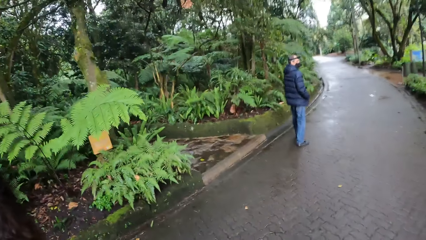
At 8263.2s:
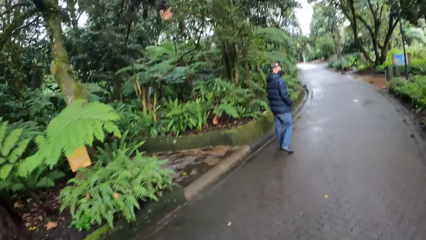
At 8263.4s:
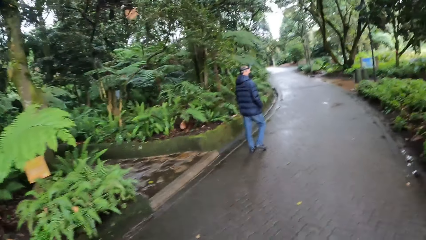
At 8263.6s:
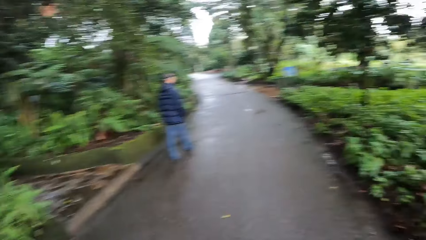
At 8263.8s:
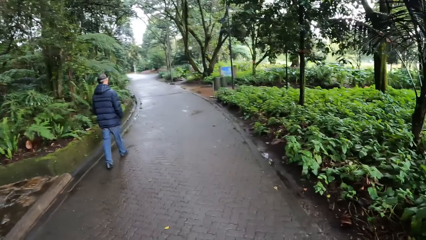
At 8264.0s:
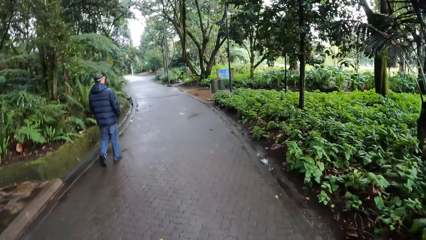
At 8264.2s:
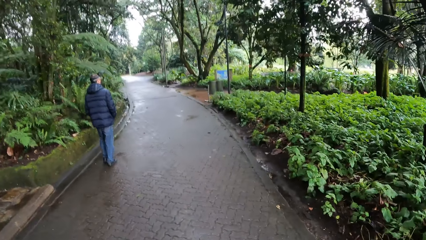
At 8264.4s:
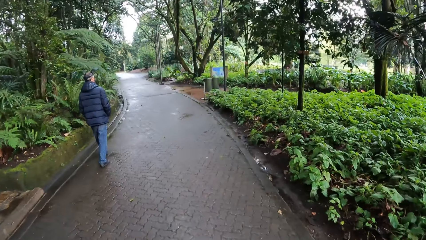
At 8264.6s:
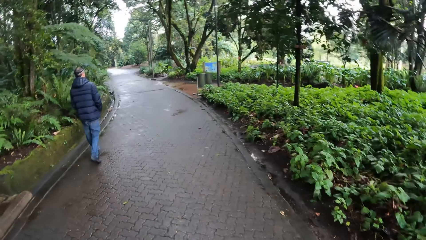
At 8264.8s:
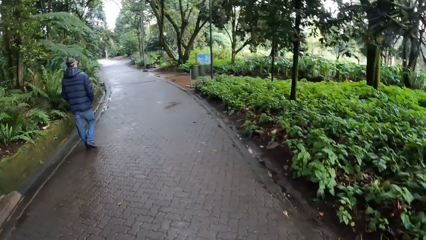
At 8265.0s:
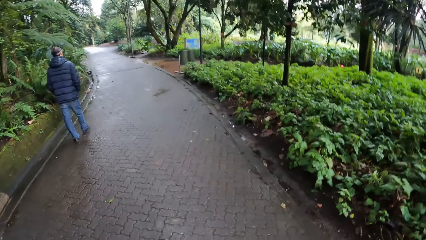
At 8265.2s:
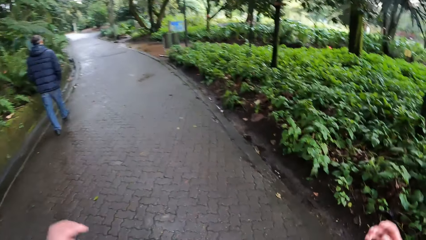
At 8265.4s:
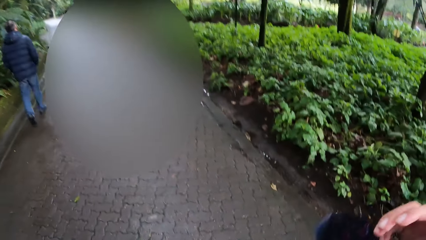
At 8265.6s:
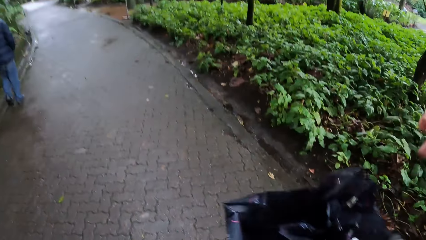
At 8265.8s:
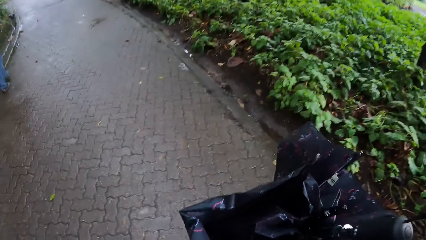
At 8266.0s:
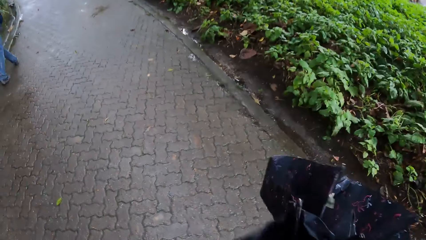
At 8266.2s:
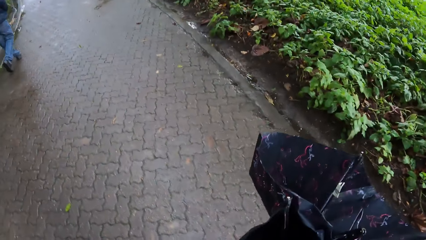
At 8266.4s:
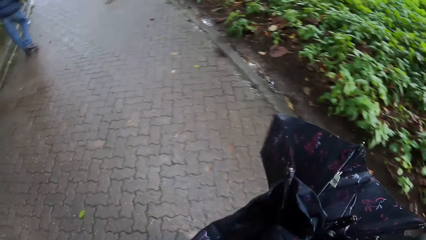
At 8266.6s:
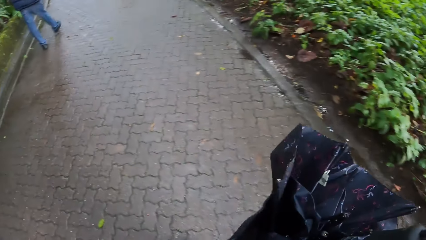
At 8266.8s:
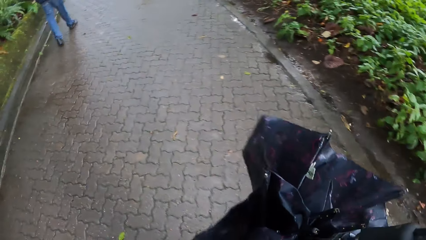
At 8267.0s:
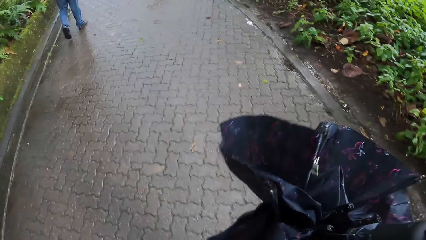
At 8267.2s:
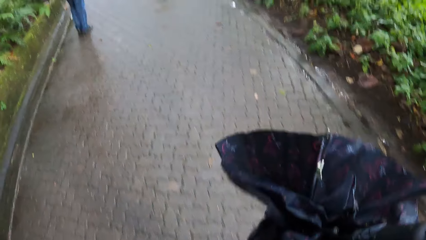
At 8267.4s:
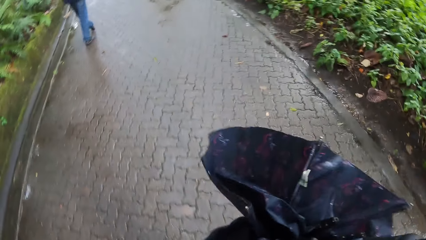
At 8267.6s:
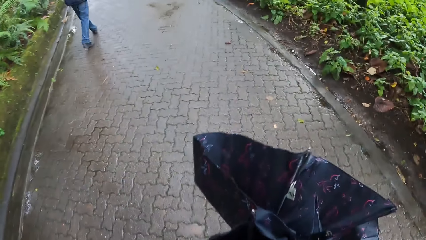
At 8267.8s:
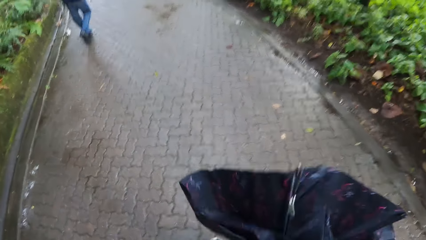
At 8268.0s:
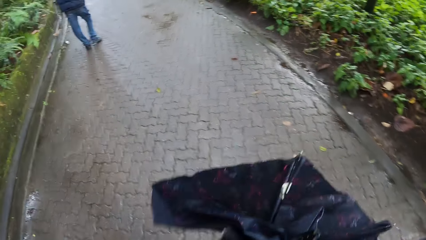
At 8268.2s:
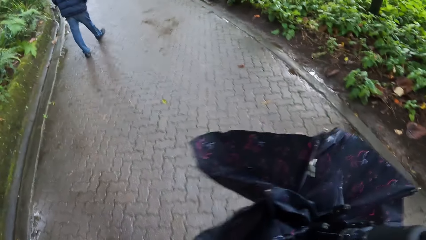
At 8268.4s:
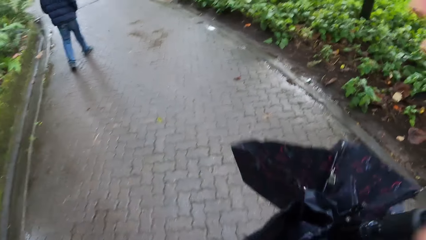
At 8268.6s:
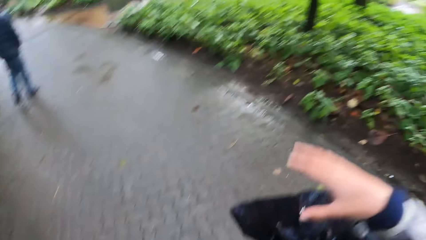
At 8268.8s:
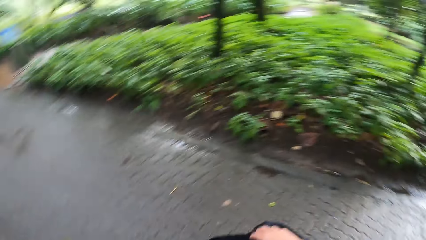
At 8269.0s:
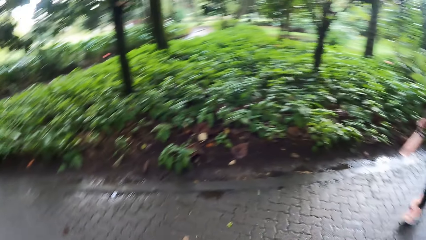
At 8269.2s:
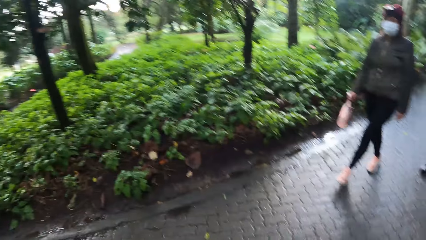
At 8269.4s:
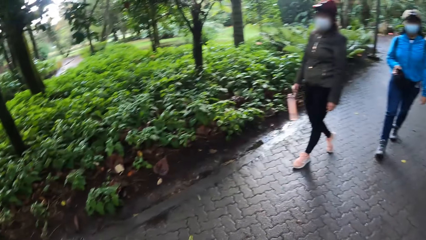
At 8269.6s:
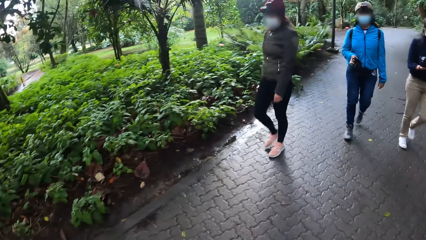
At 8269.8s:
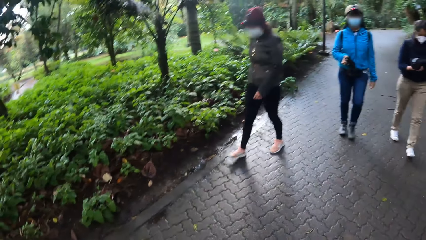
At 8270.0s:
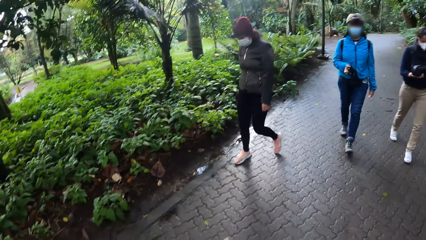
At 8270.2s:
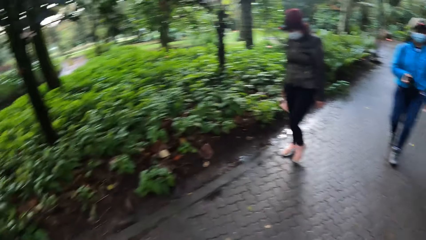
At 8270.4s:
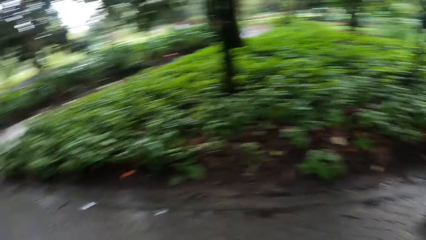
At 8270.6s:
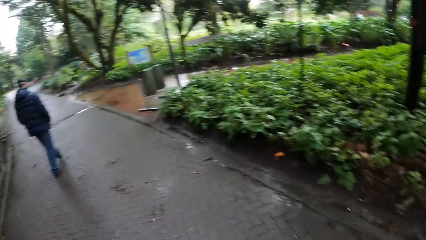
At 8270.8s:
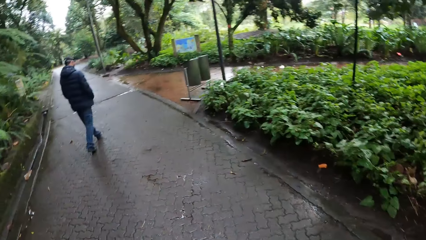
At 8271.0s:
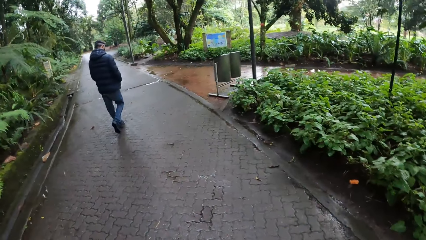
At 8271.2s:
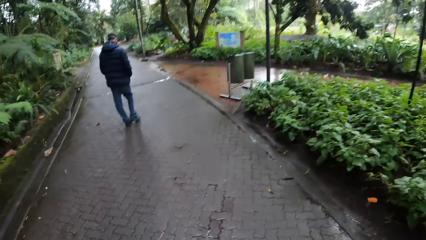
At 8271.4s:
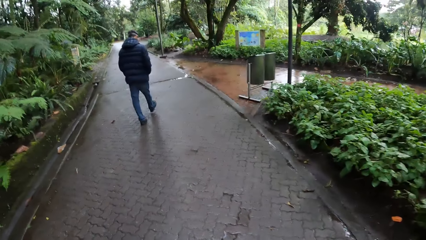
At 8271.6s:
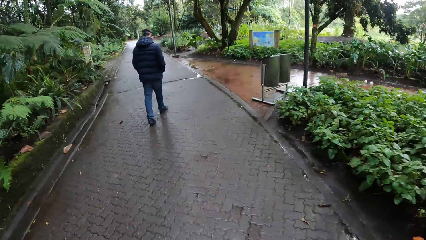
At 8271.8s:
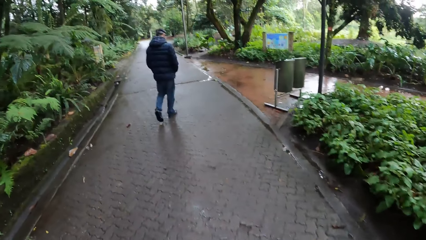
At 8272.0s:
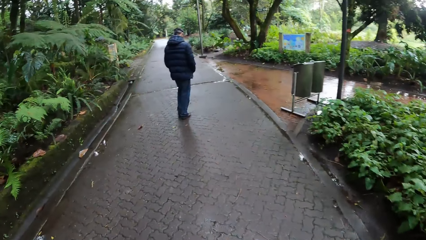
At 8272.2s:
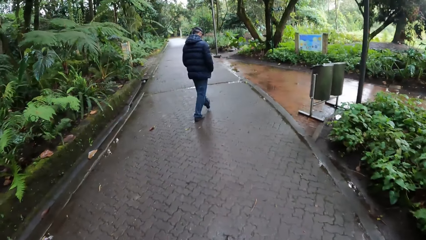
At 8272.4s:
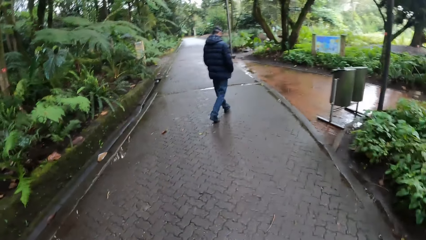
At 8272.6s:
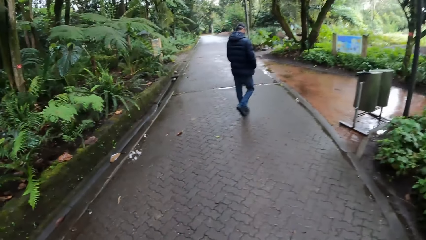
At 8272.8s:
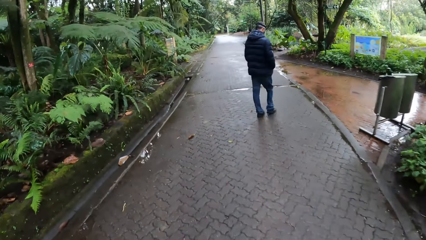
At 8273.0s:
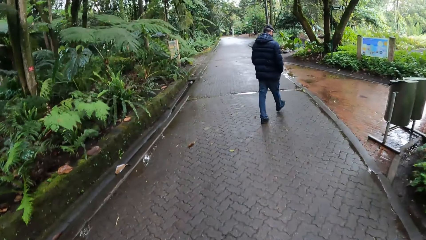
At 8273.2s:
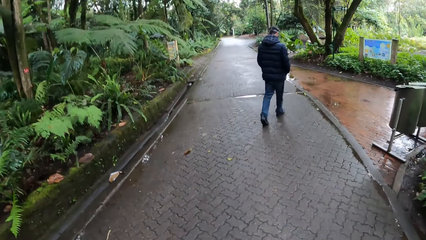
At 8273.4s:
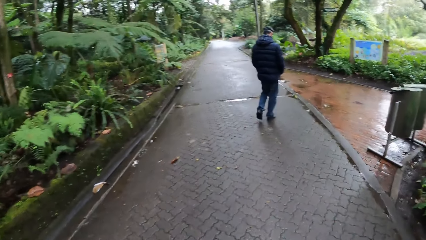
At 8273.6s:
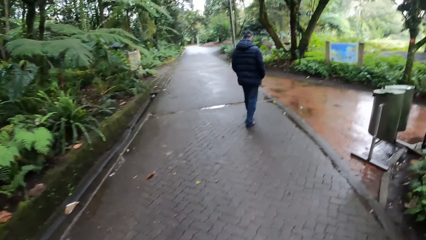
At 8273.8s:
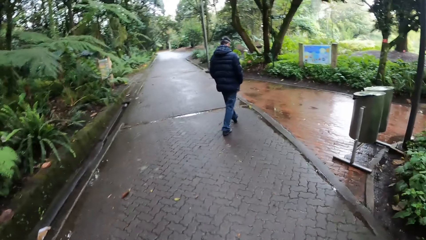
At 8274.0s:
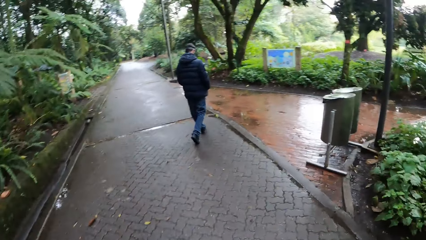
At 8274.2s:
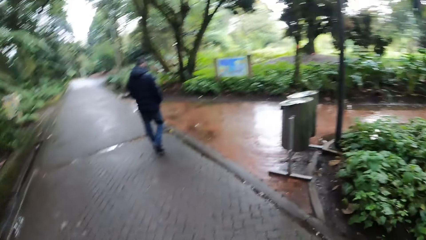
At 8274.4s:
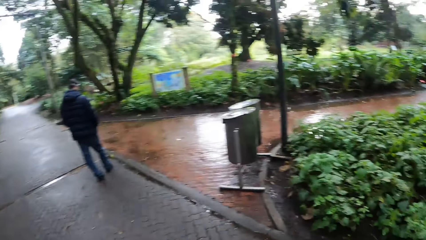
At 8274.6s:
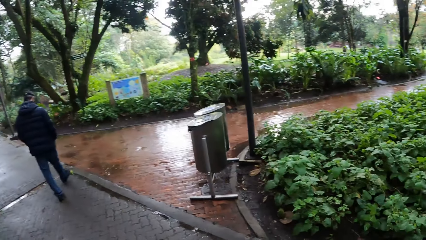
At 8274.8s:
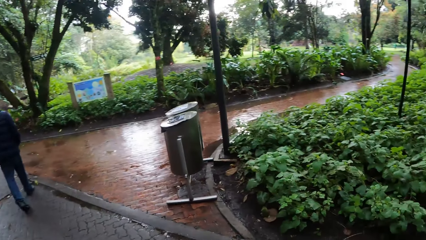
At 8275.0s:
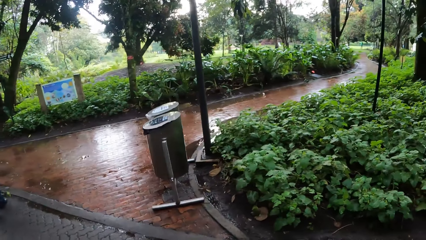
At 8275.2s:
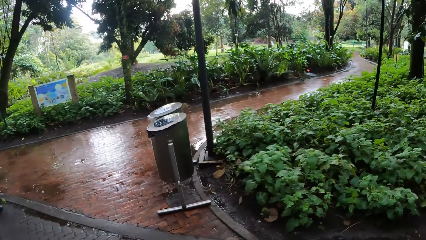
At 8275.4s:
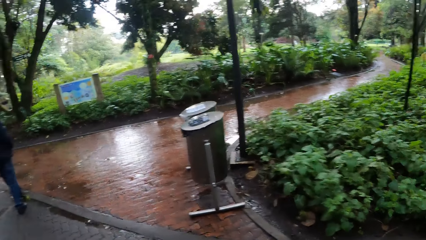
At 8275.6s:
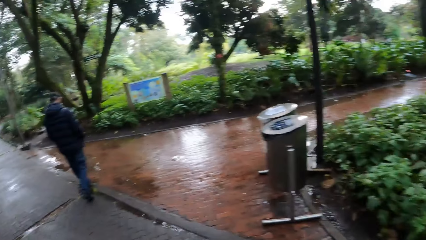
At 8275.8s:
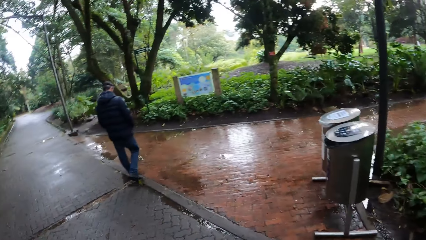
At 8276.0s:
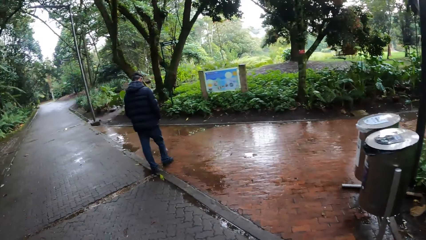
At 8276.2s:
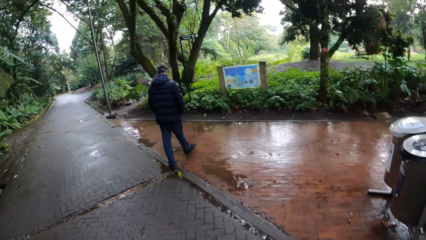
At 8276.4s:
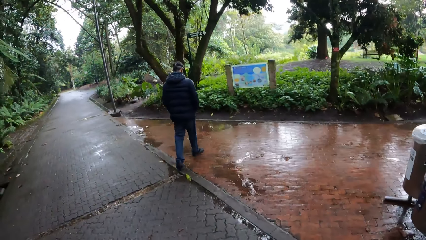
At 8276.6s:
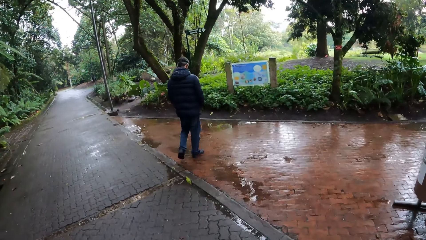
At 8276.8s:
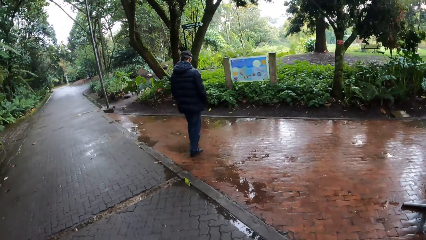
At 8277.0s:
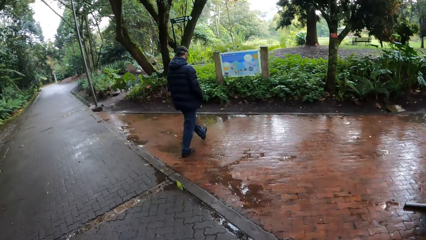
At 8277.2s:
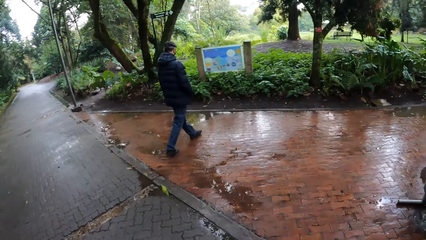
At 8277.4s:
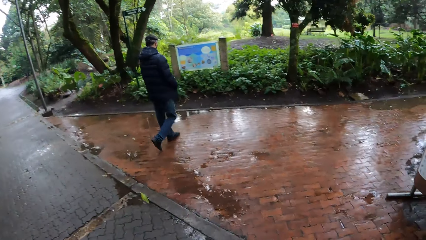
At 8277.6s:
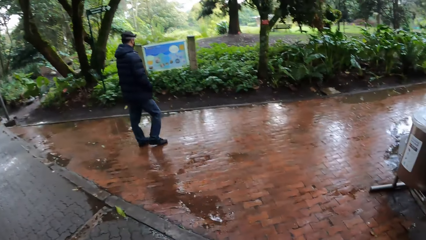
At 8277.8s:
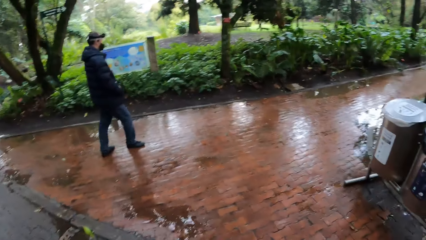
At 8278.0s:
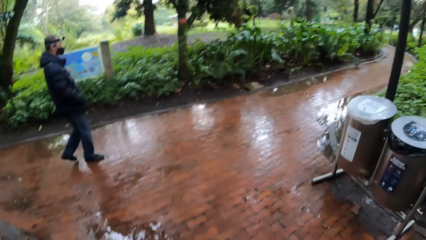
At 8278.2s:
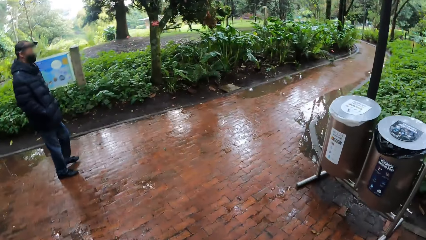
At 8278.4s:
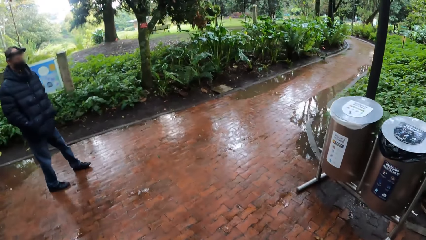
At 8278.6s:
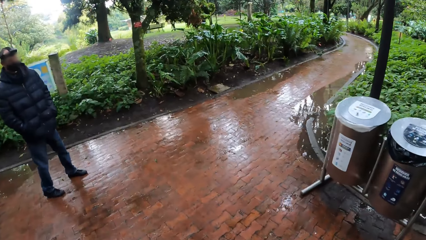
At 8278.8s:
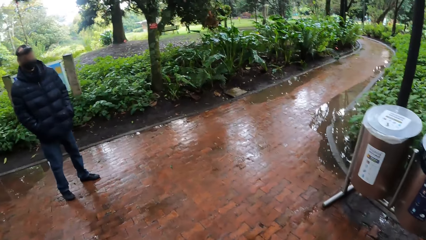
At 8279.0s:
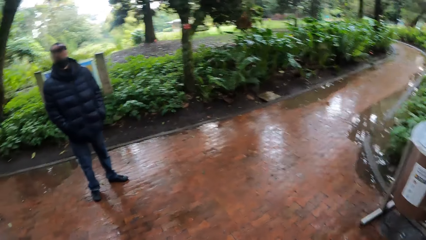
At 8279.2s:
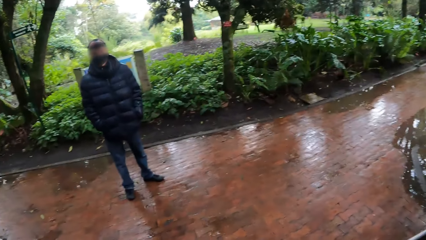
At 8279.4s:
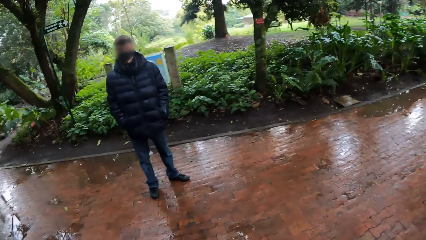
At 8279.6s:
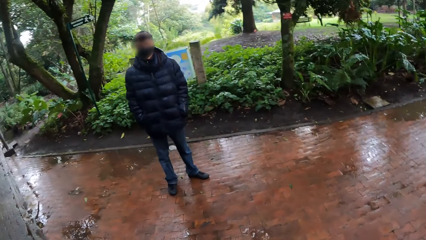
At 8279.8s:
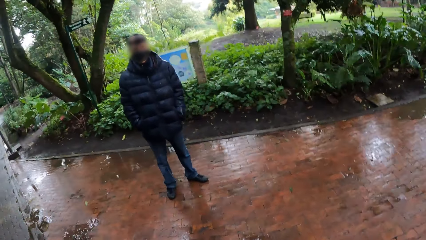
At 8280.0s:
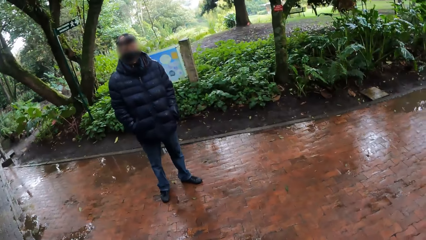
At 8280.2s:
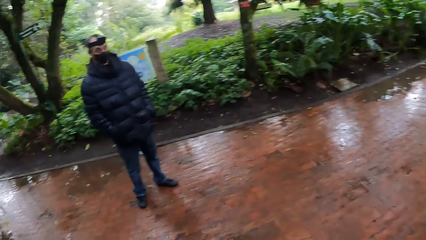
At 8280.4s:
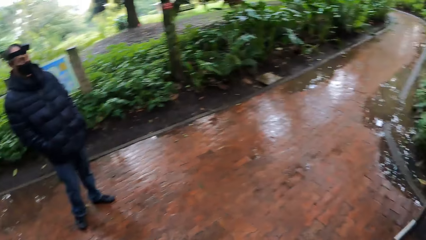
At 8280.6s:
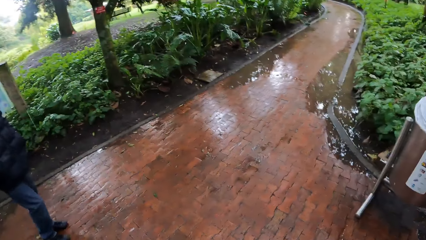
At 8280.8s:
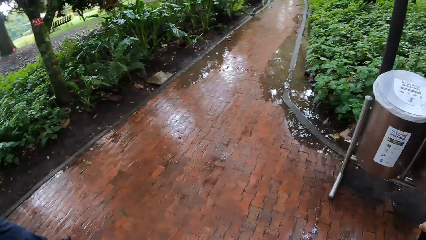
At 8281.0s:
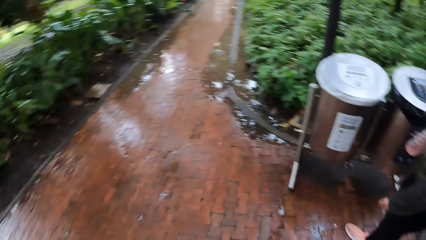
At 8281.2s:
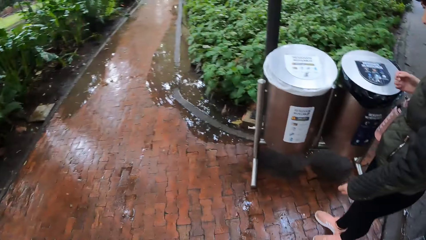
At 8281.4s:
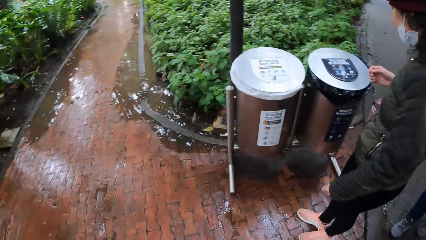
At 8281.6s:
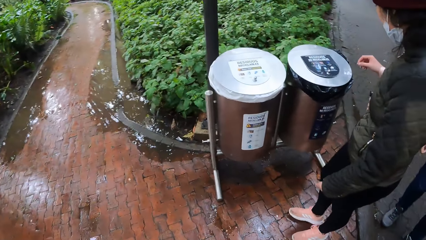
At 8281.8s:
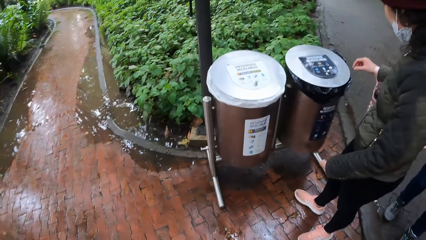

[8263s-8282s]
A person talks to the camera wearer and another person.
